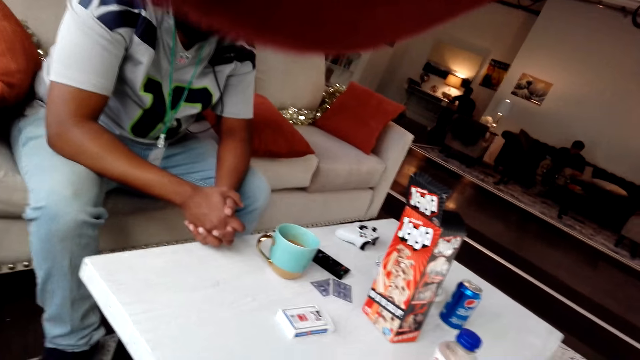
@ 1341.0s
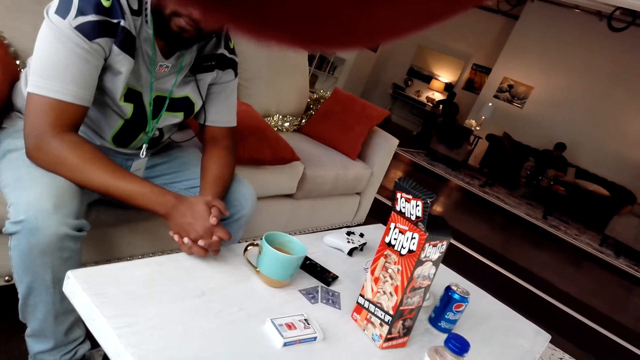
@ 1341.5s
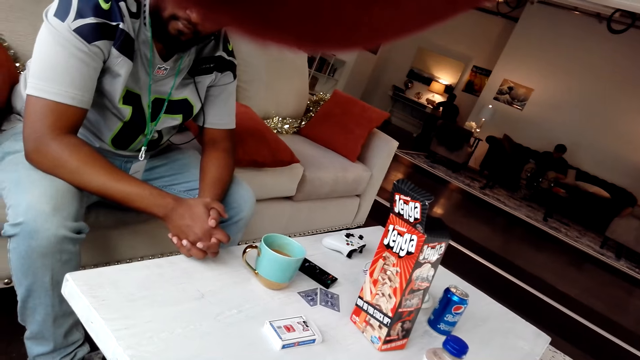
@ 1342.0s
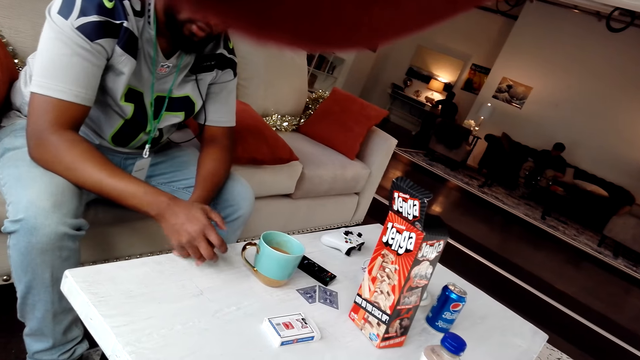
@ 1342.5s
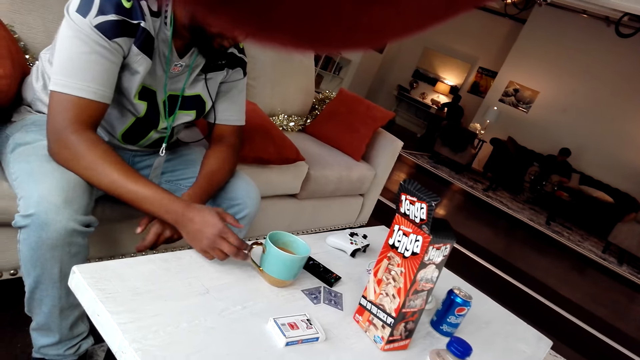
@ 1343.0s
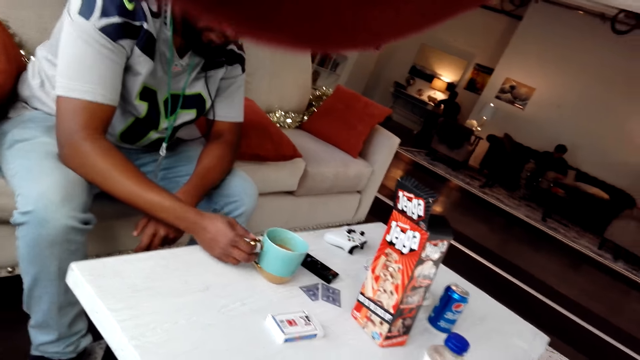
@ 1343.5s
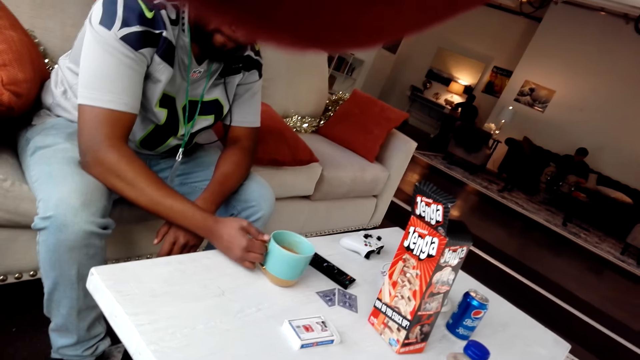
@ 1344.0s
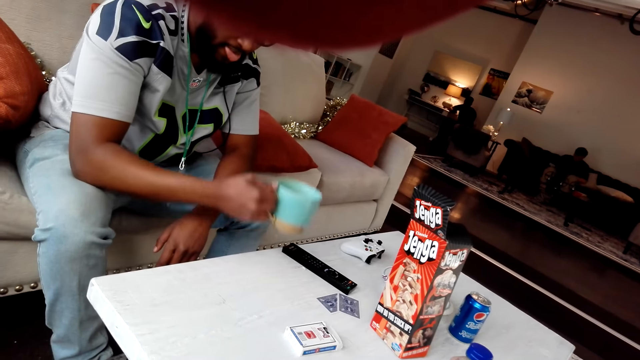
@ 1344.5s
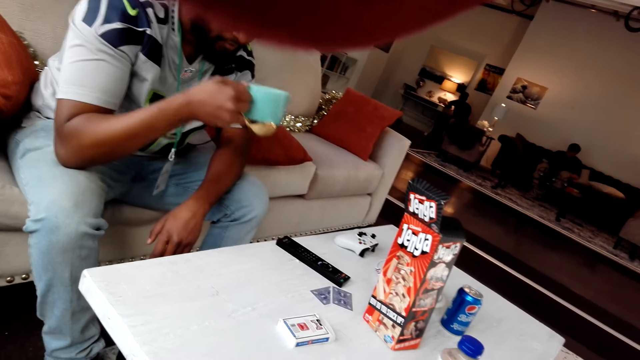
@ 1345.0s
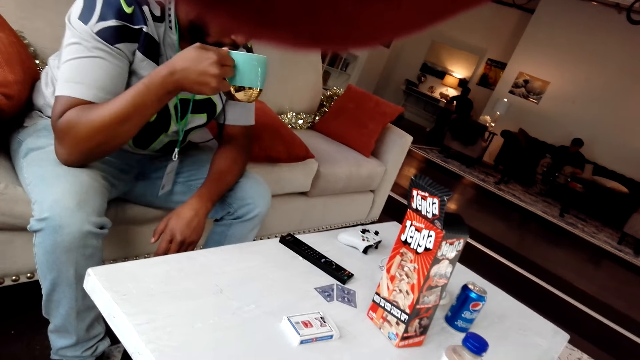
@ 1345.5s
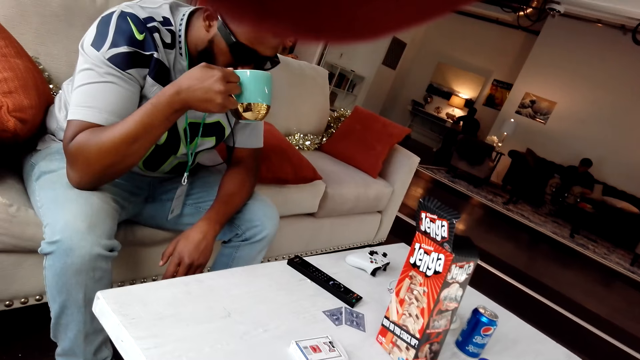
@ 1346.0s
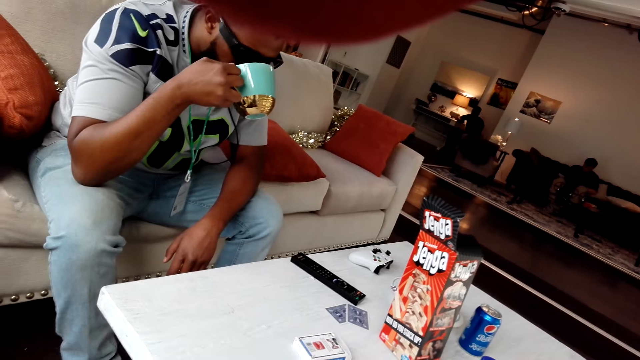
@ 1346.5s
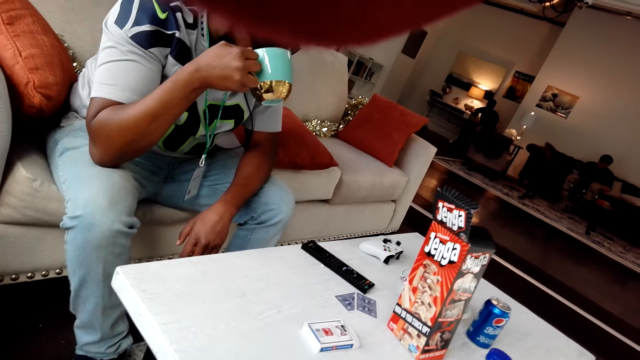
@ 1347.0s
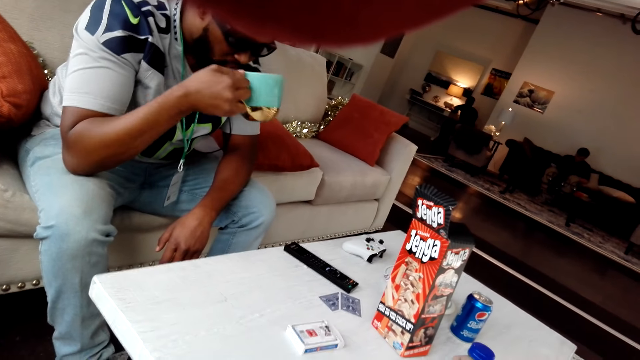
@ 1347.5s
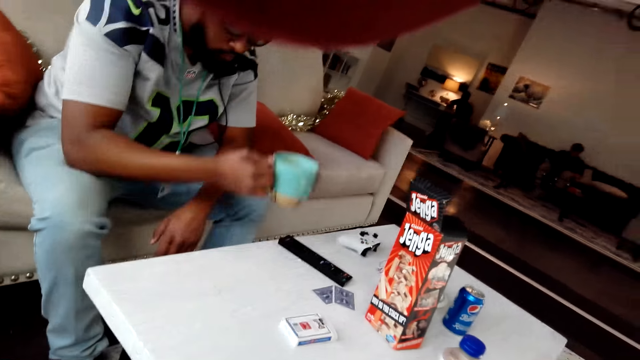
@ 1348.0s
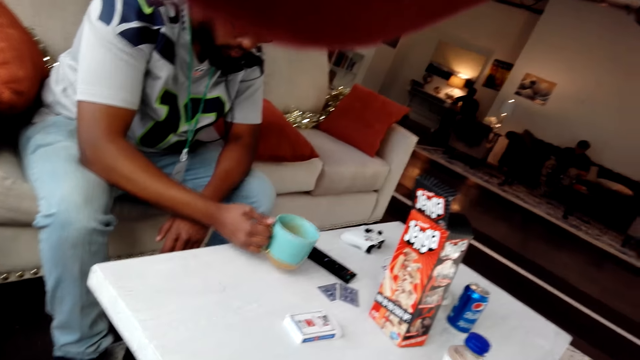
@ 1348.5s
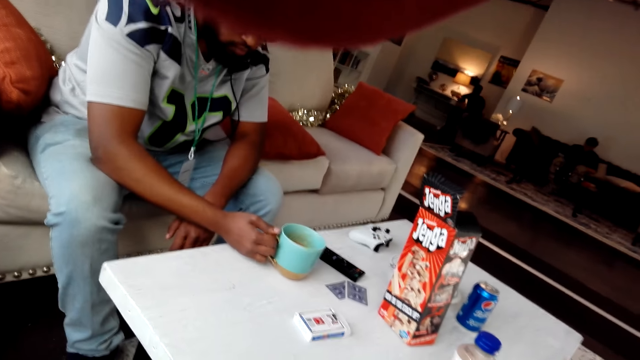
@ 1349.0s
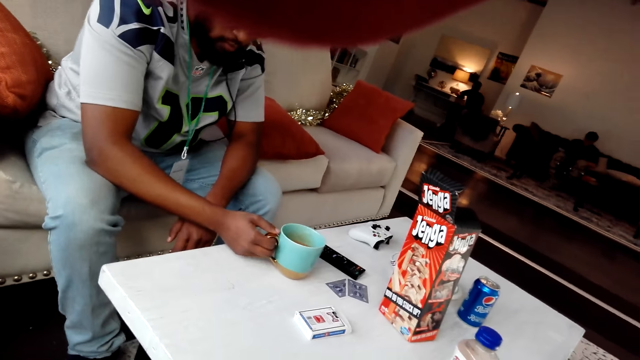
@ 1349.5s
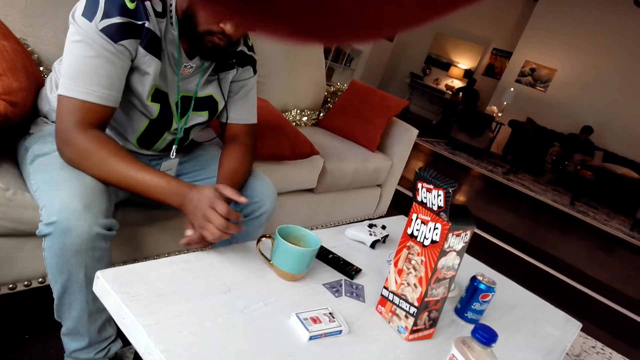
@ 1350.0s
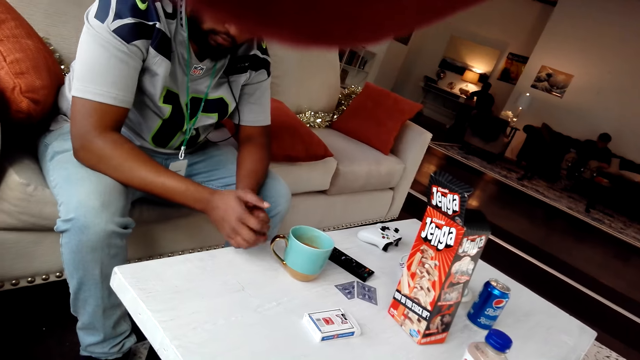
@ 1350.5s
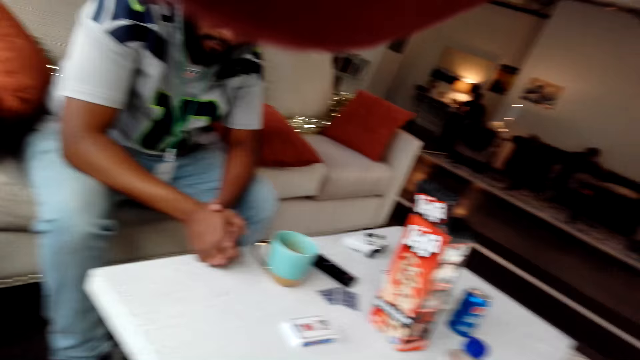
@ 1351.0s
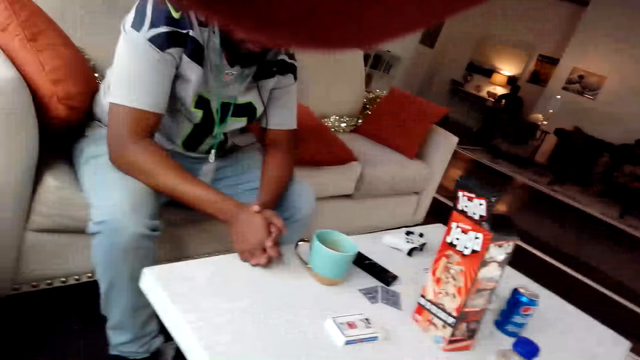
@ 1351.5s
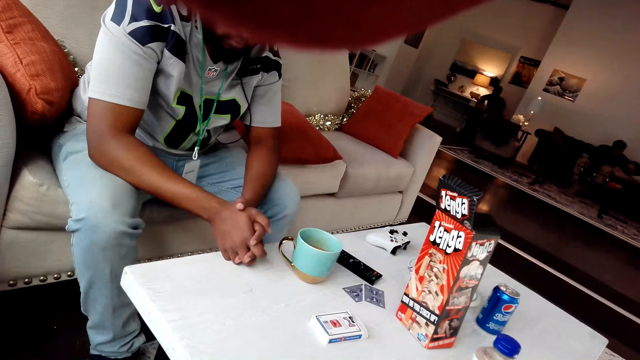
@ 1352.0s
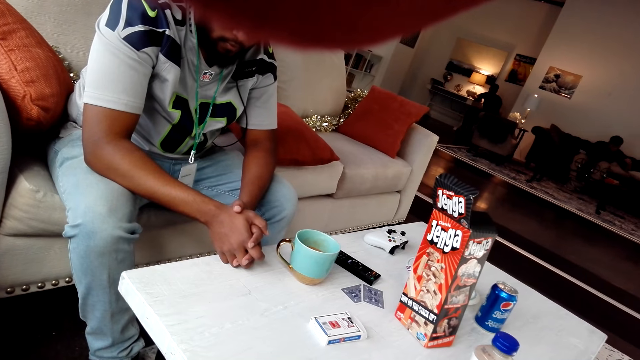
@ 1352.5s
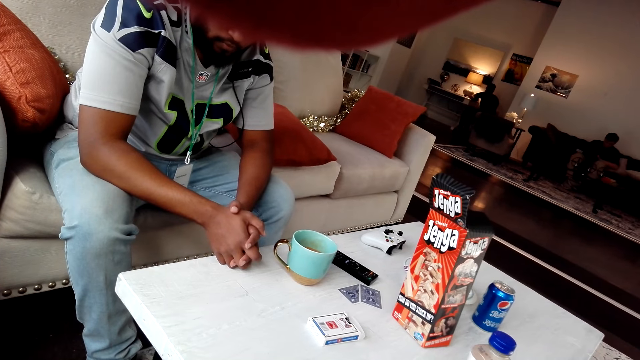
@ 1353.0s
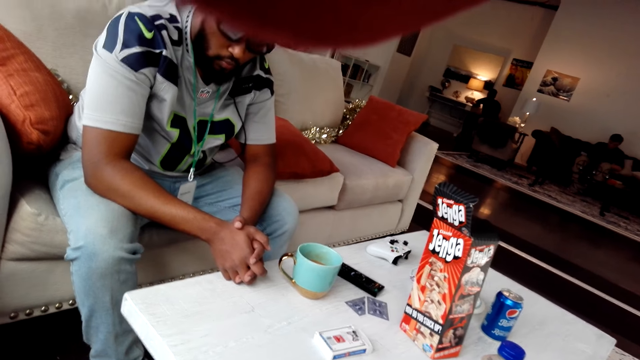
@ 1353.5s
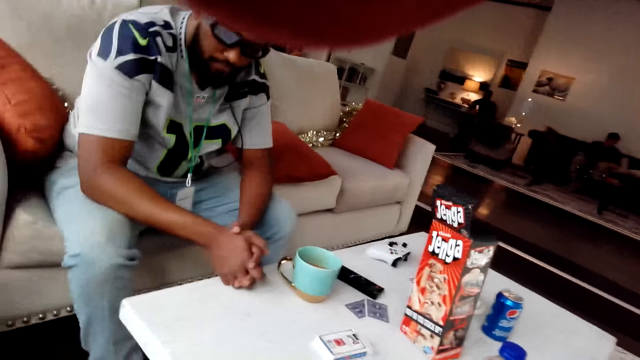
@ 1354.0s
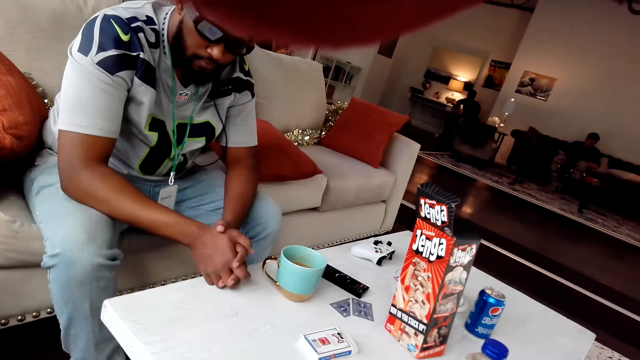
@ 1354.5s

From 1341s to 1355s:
A person sips from a cup from a table. The person places the cup of tea on the table. The person sits on a couch.

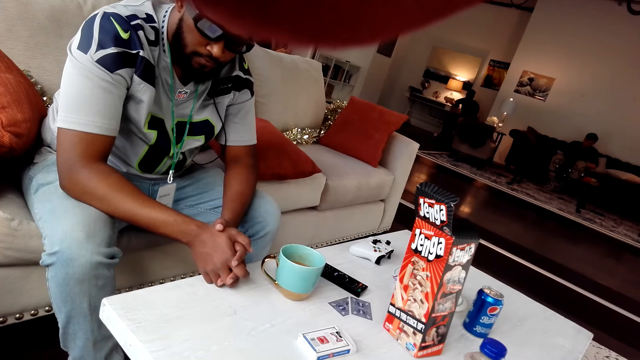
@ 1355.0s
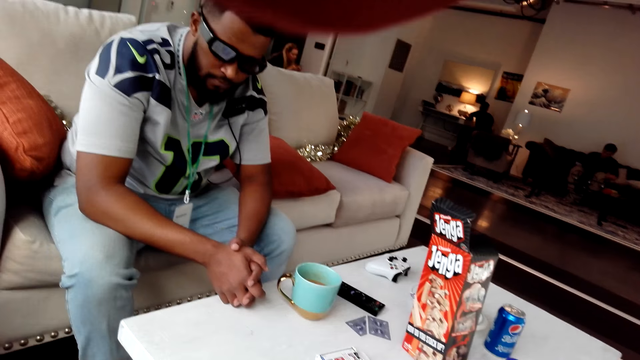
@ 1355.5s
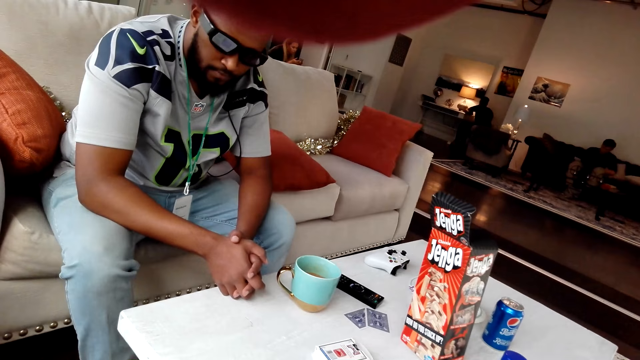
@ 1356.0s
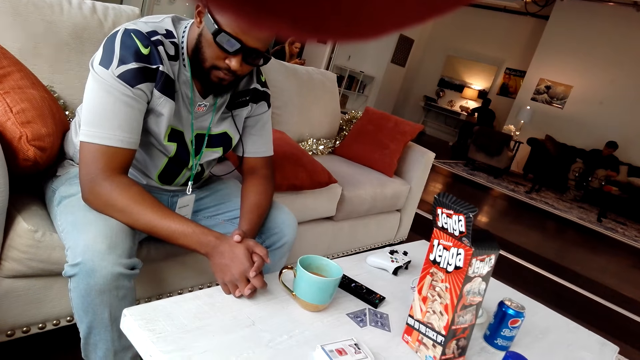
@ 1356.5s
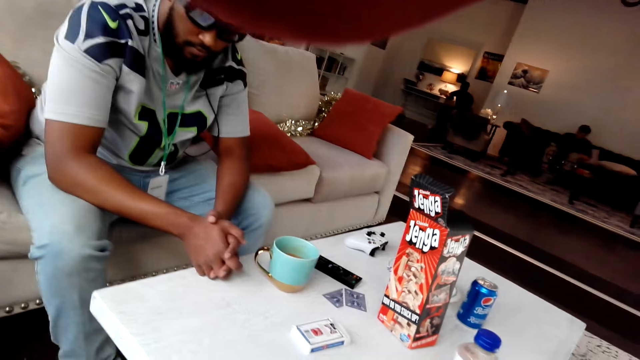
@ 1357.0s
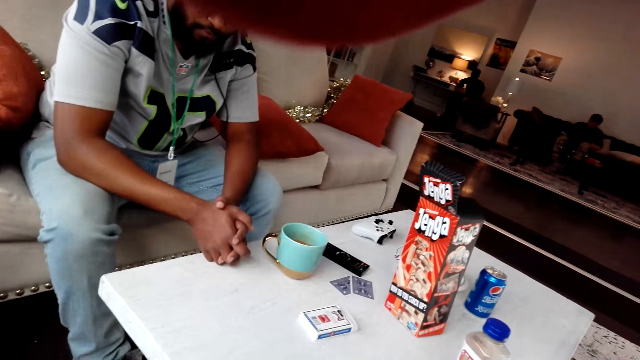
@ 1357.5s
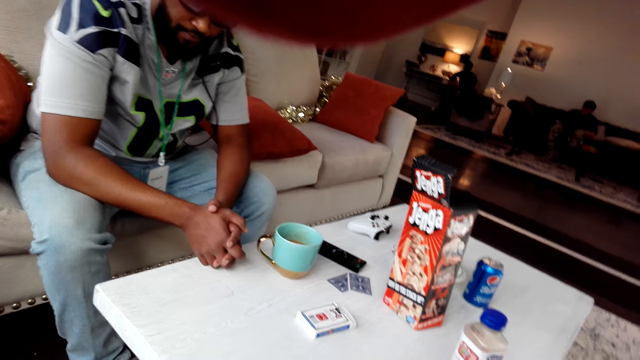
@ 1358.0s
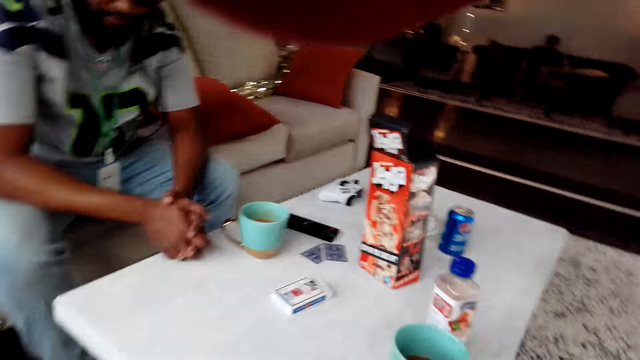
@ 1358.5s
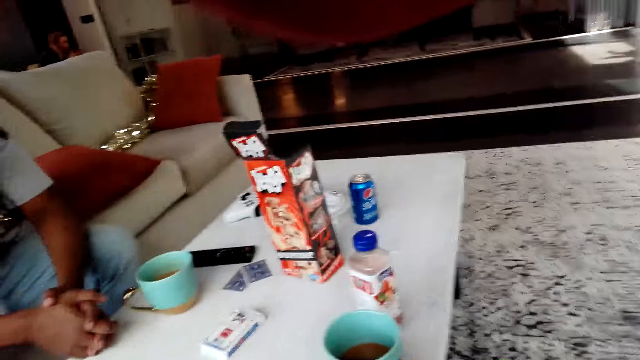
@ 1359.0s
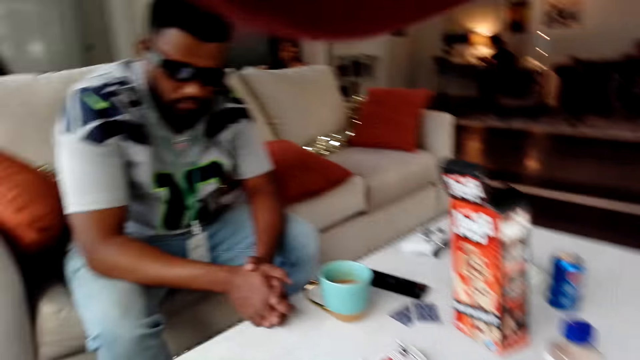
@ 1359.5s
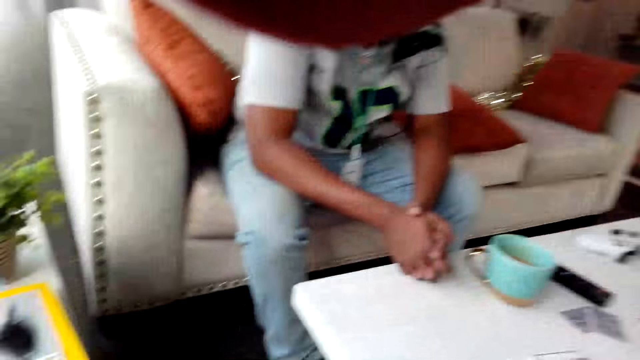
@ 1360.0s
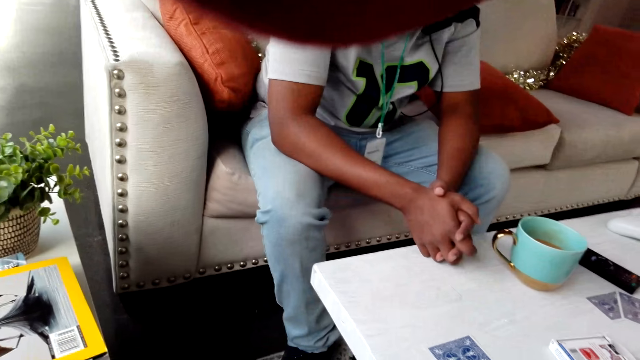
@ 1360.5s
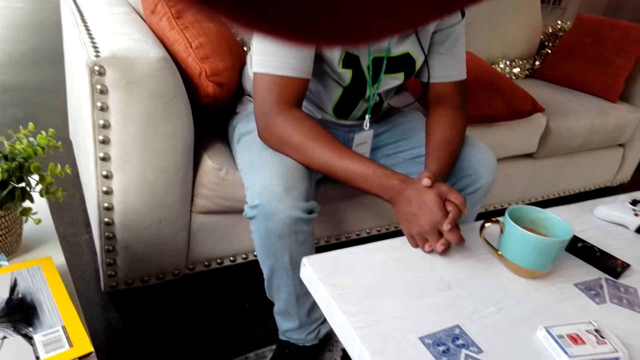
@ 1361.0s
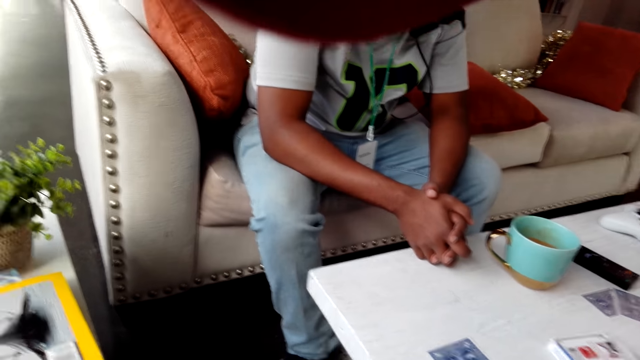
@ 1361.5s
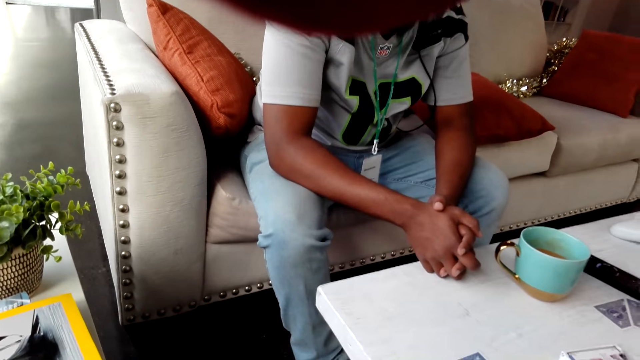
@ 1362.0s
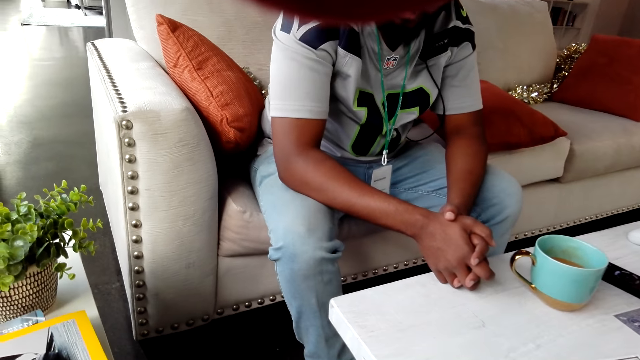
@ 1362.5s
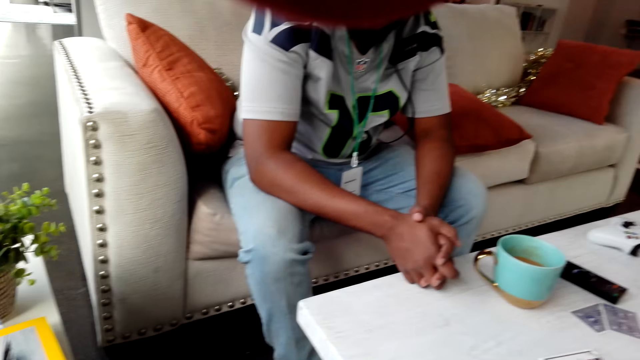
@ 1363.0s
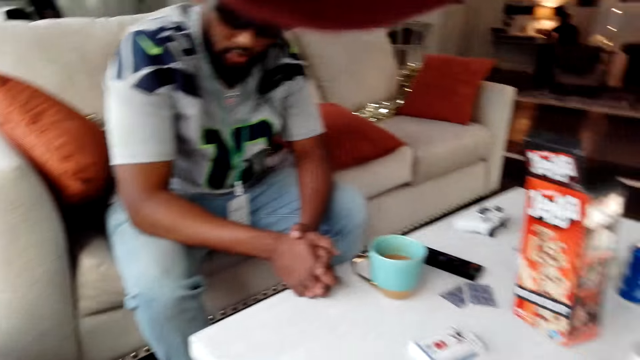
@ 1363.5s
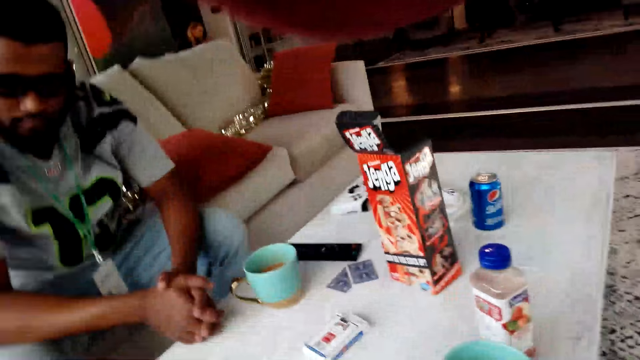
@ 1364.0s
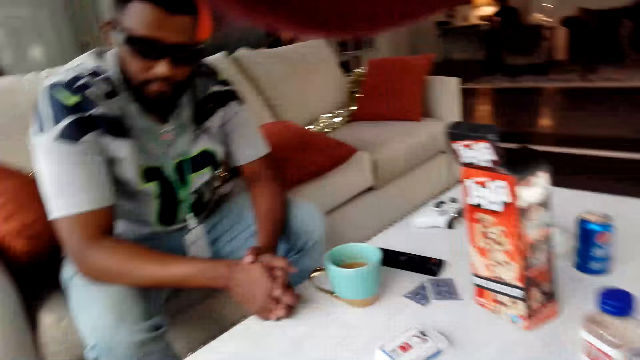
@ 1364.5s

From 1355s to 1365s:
The camera wearer slightly looks around a room. They place a card on a table. They watch the background. They slightly look around the room.
